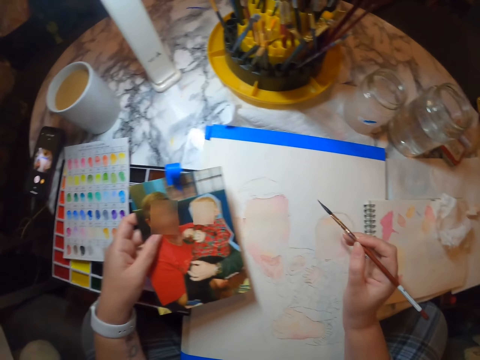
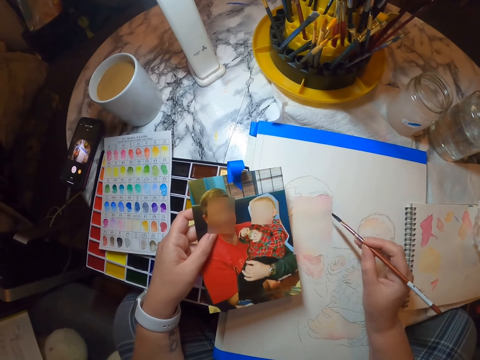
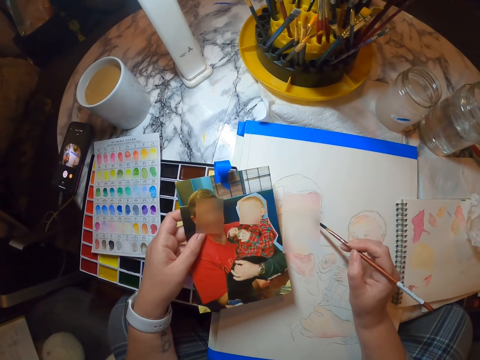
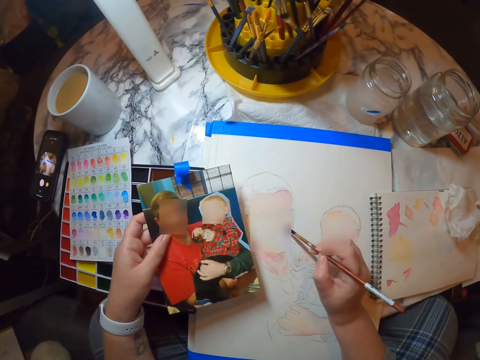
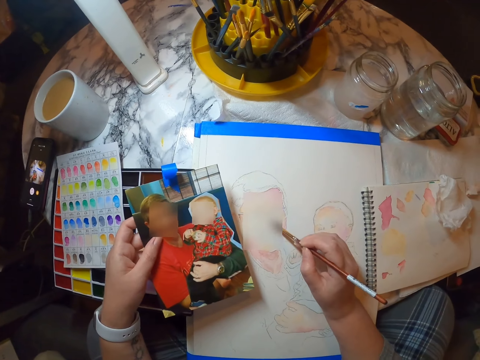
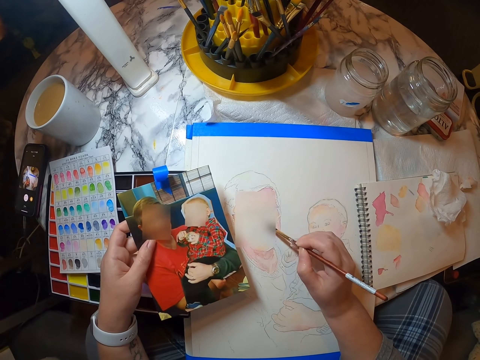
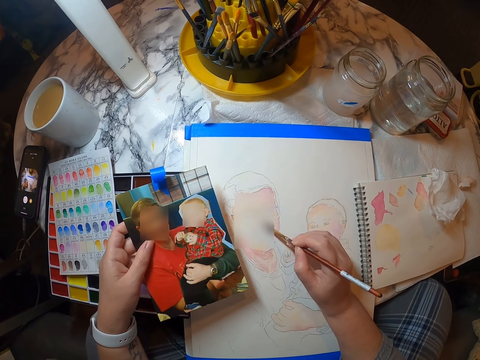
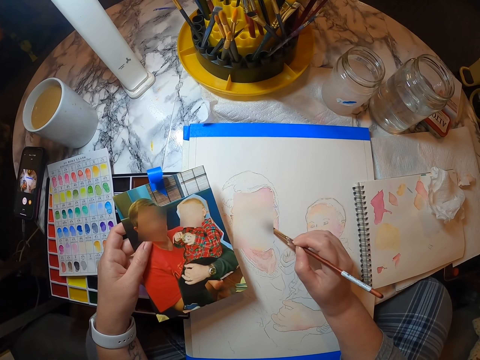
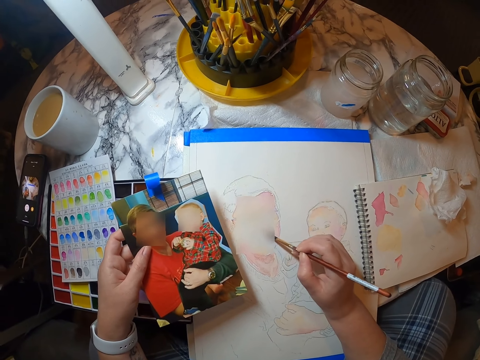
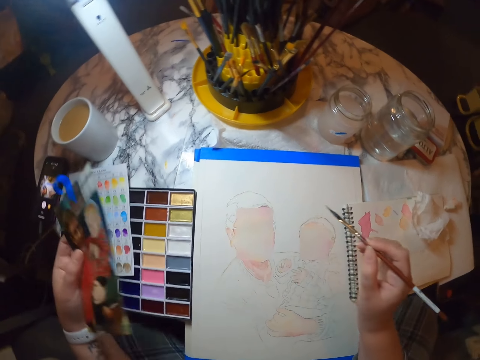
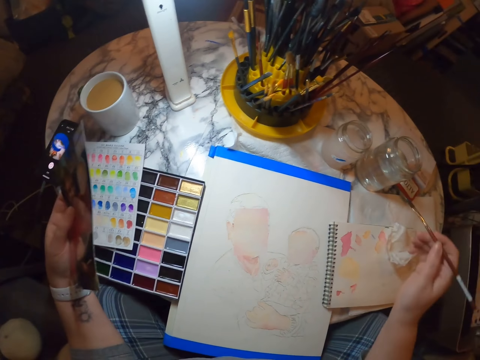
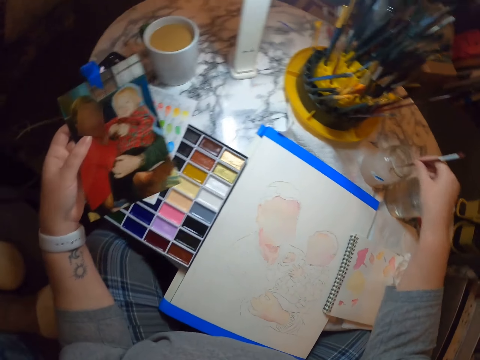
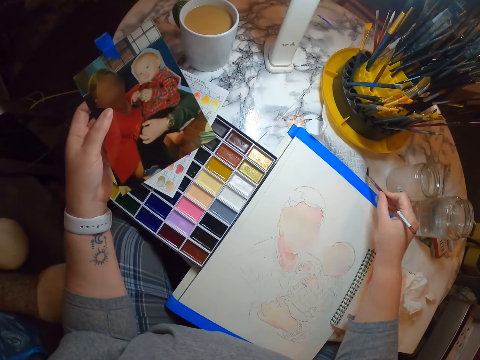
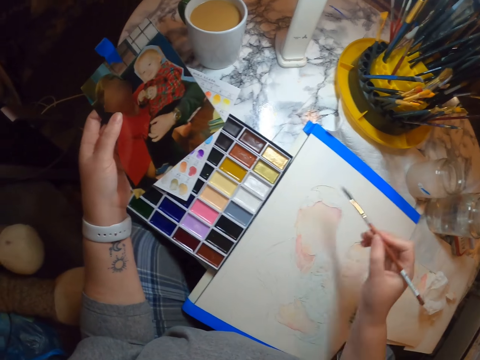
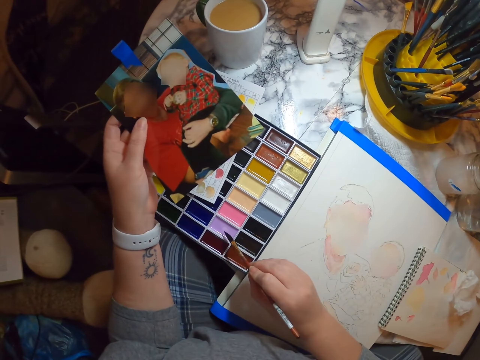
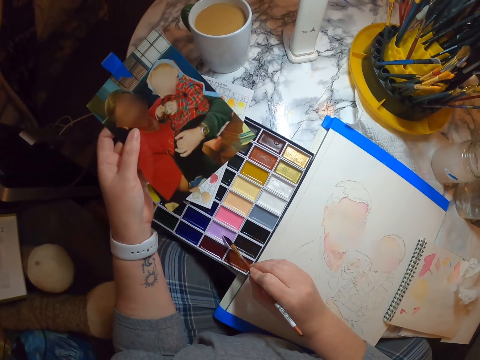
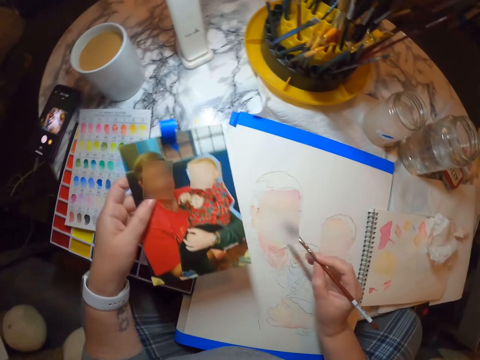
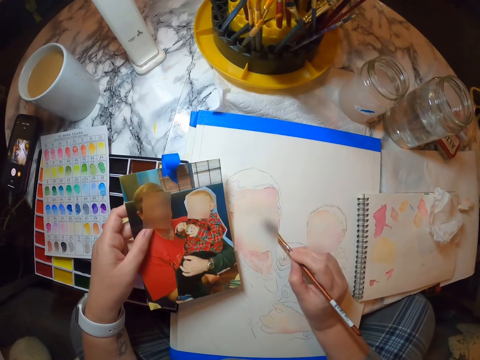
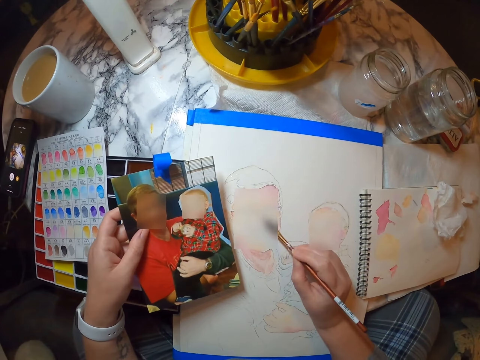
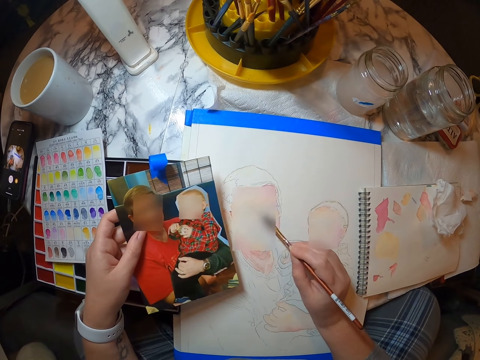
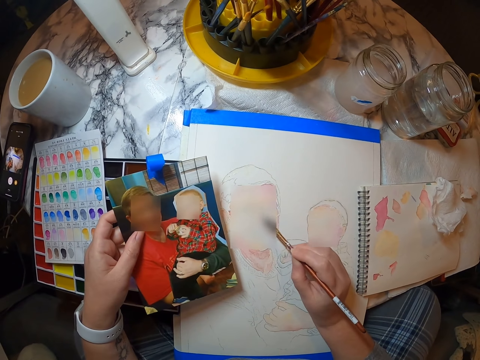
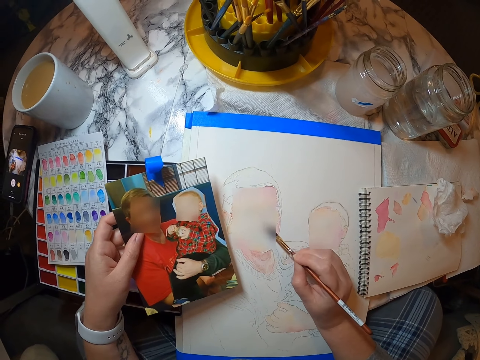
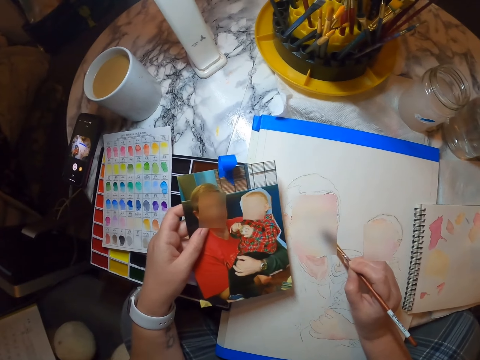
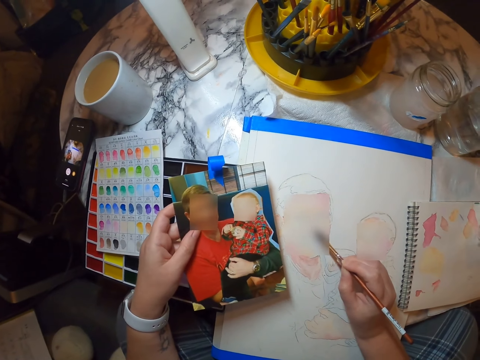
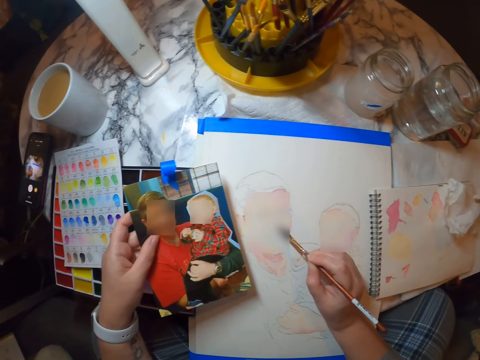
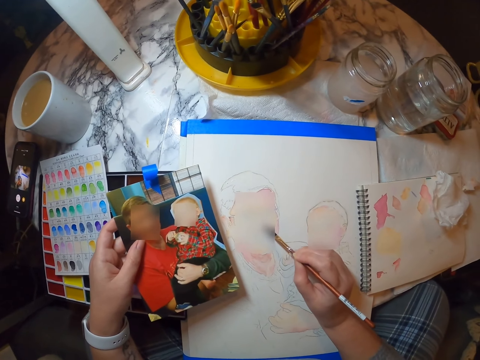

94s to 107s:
The camera wearer dips a brush in water. They lay the brush on paper. They dip the brush in paint. They paint the picture in the painting book.

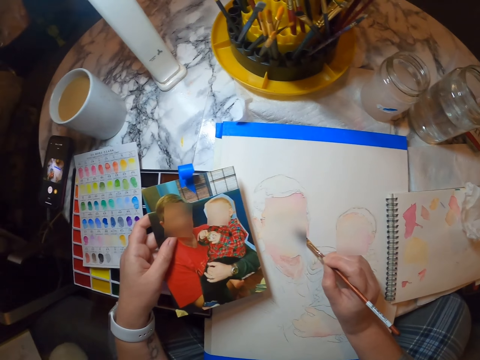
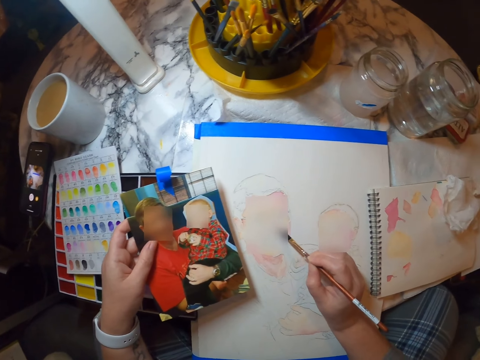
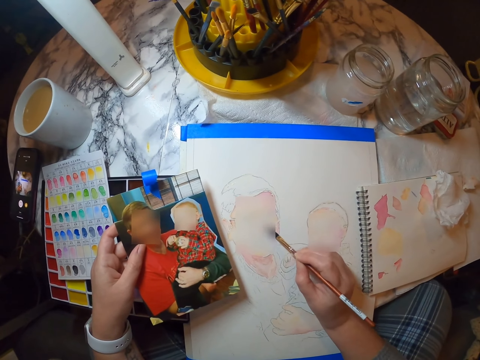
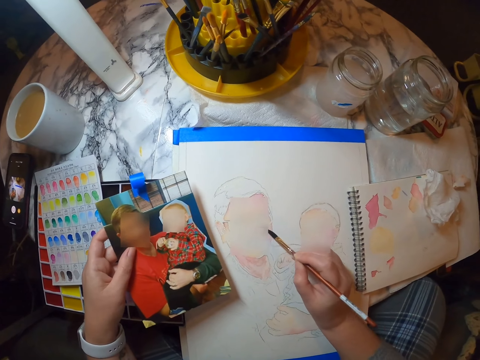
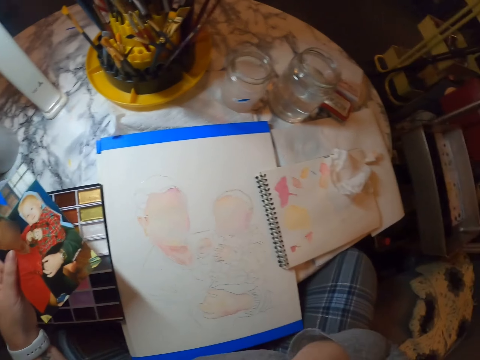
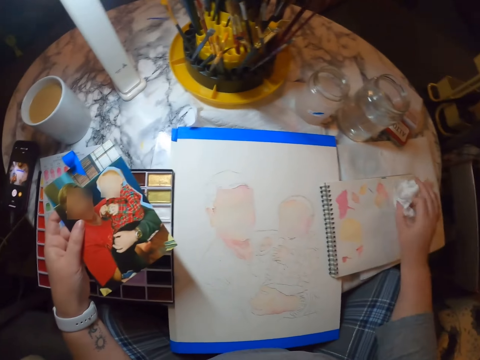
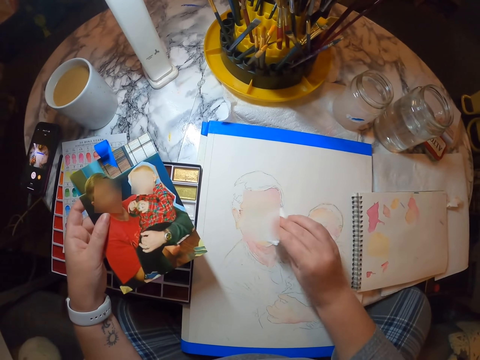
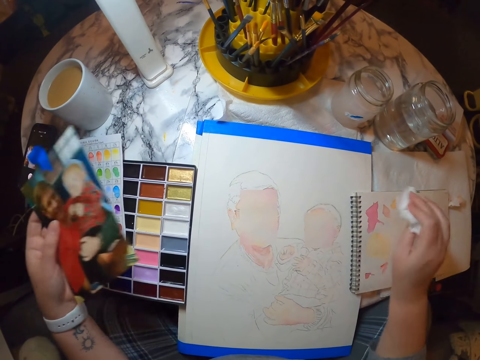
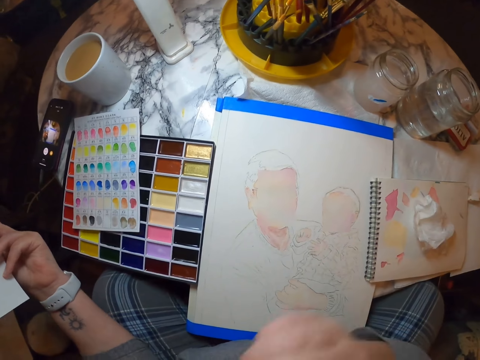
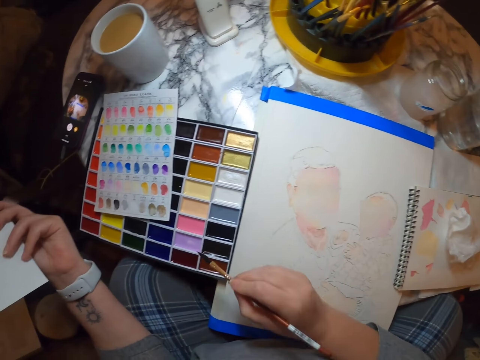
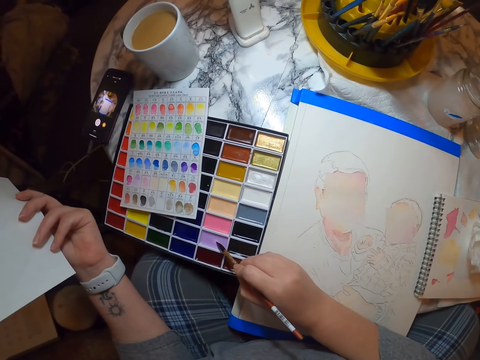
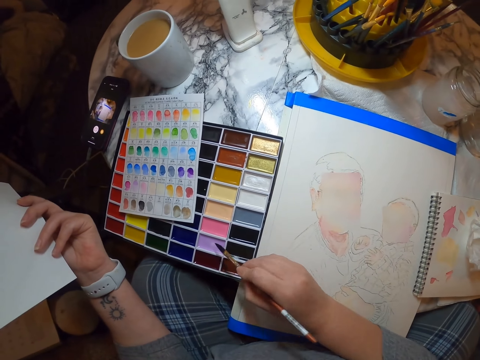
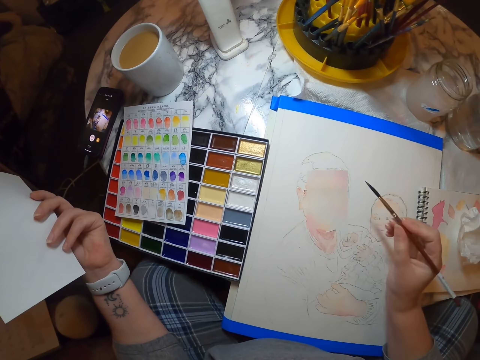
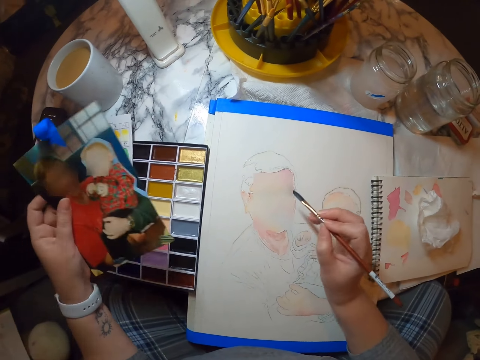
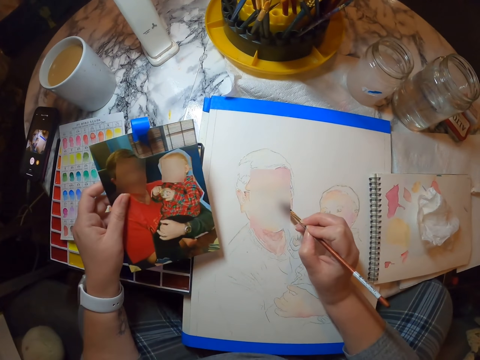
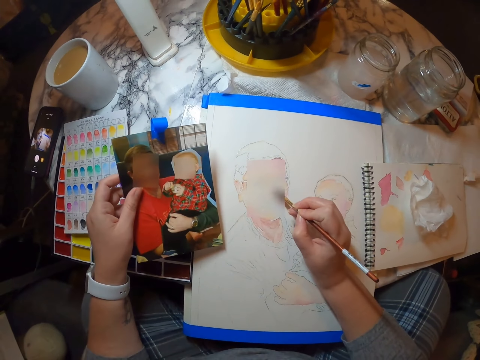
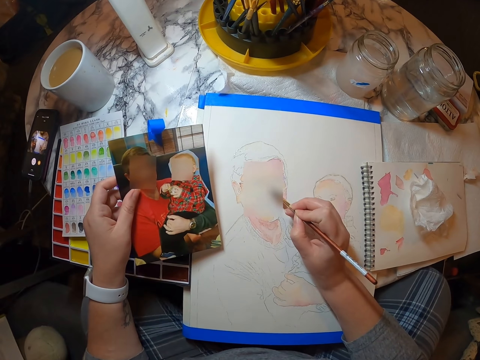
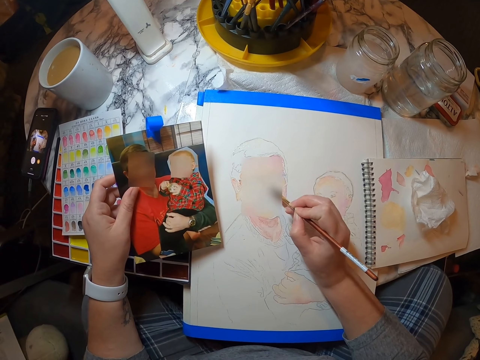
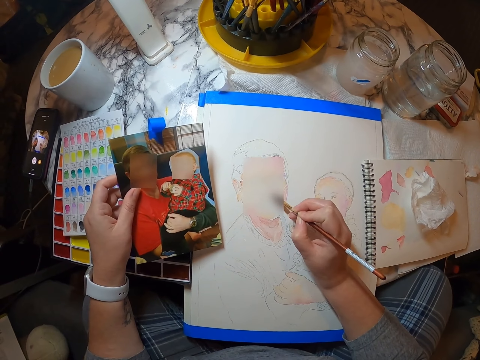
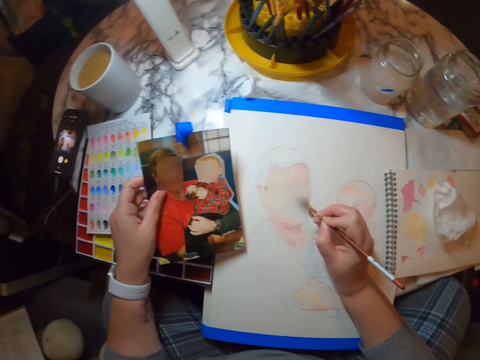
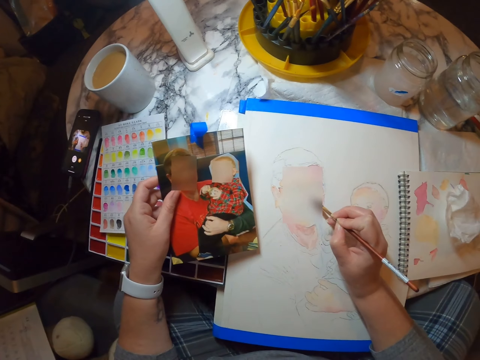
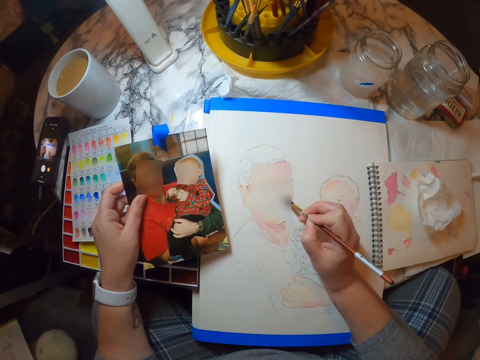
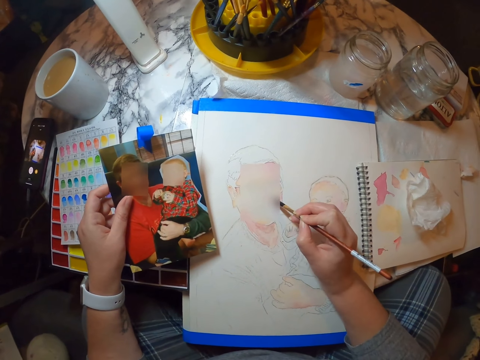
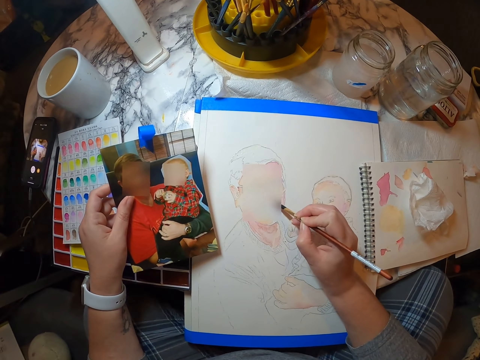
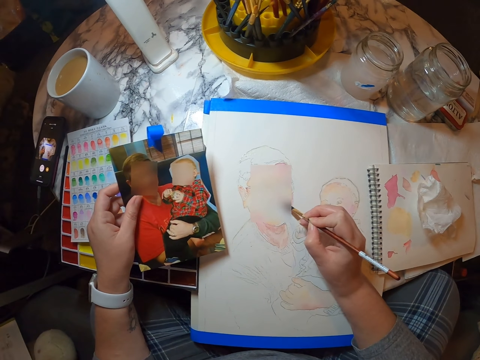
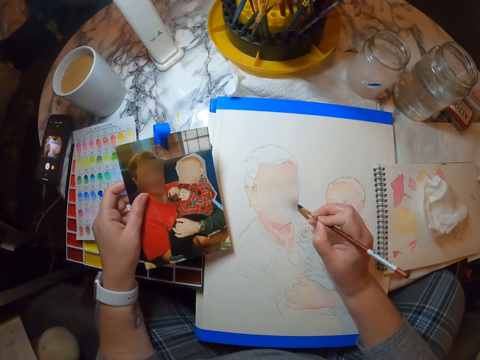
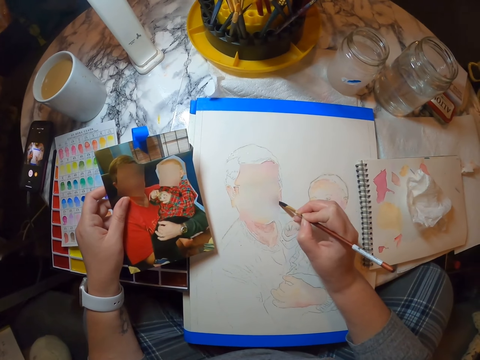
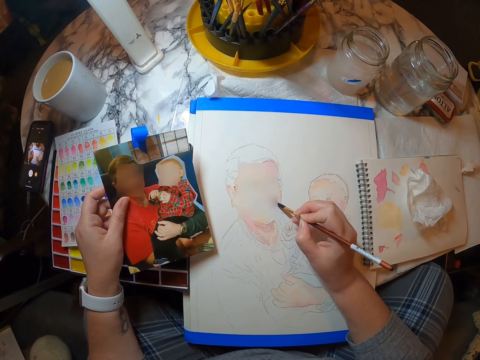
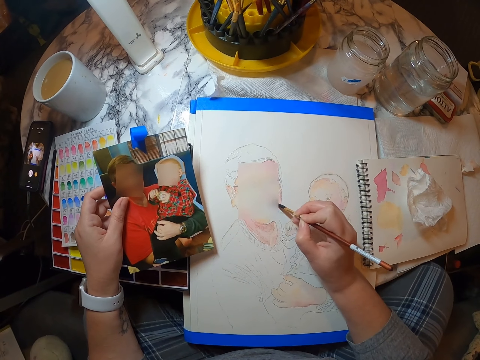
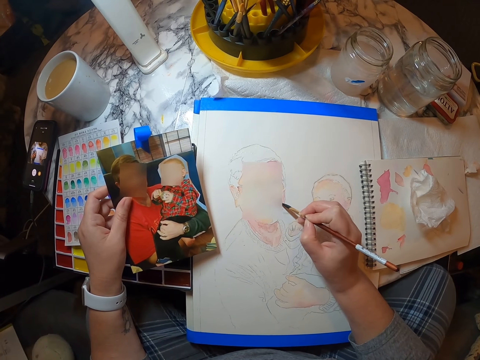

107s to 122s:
The camera wearer puts the brush on the mouth. They pick up a tissue. They rub the painting with the tissue. They put the tissue aside. They take the tissue. They dip the brush in paint. They paint the picture in the painting book.
